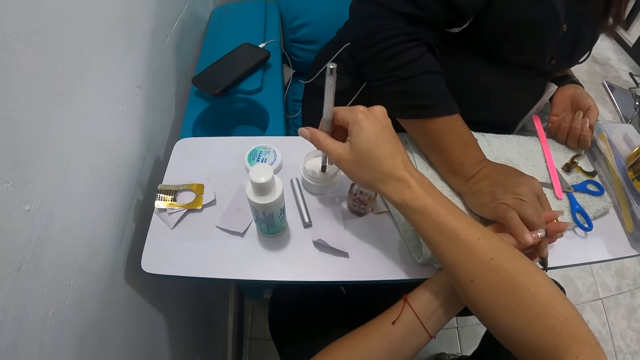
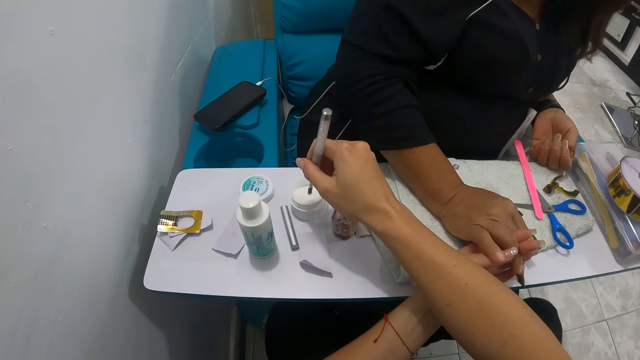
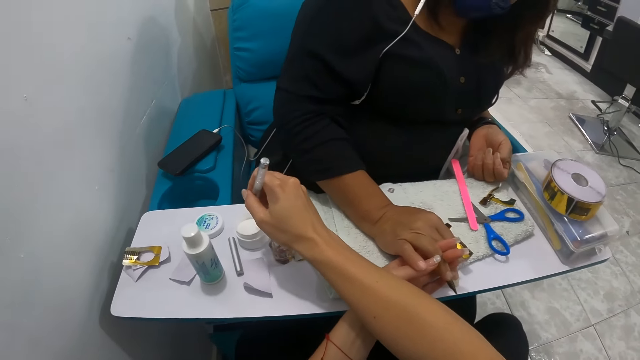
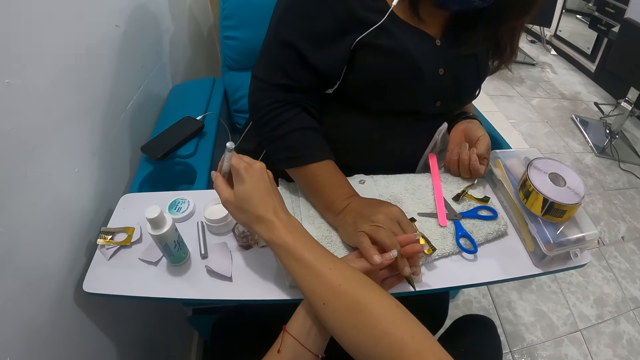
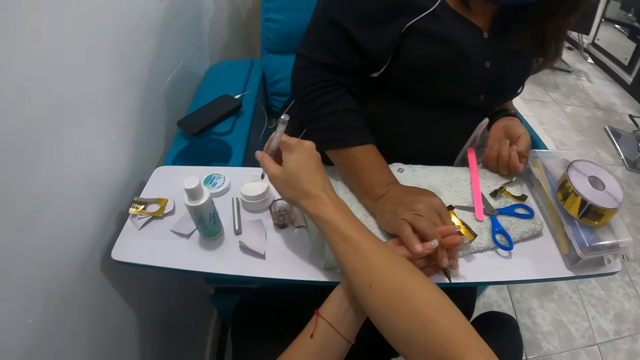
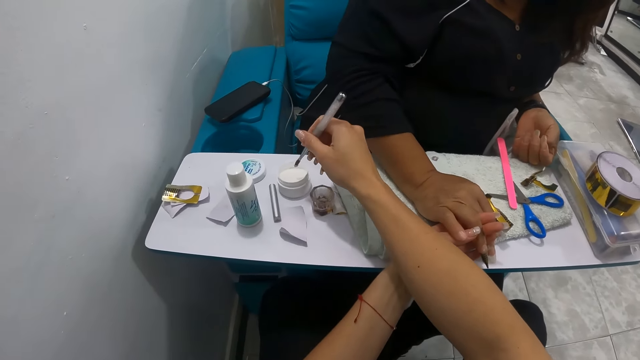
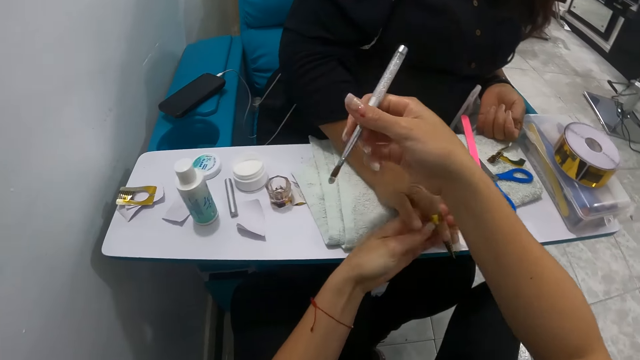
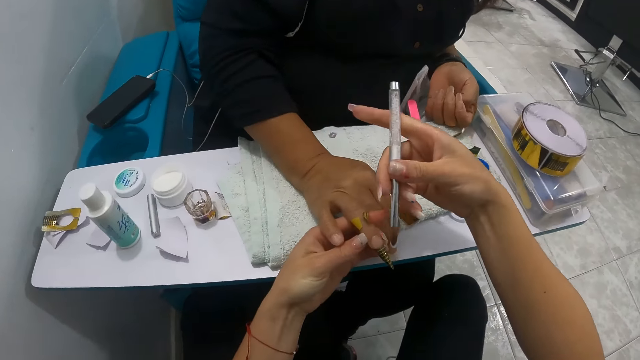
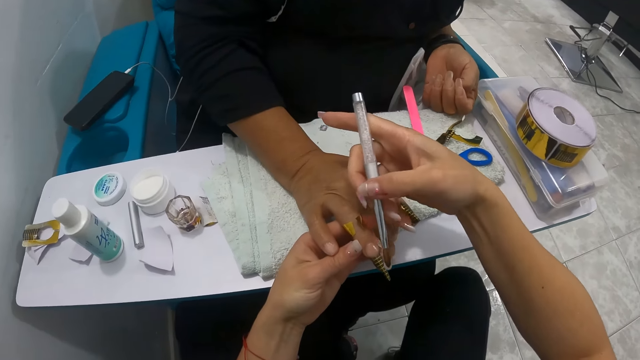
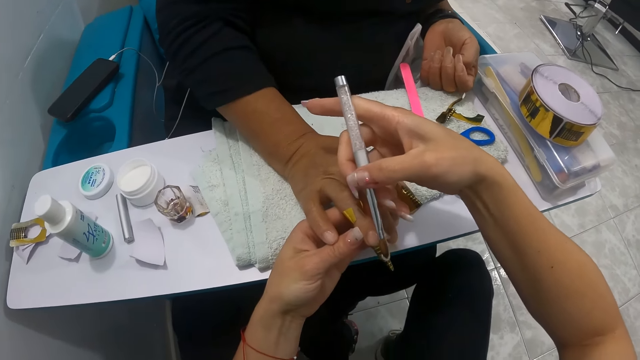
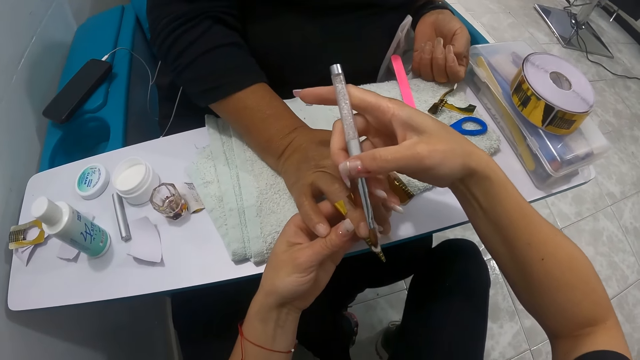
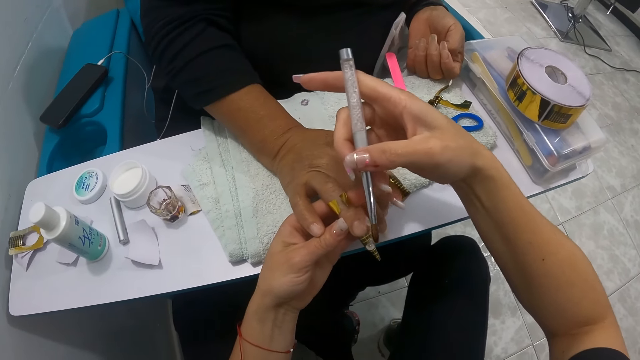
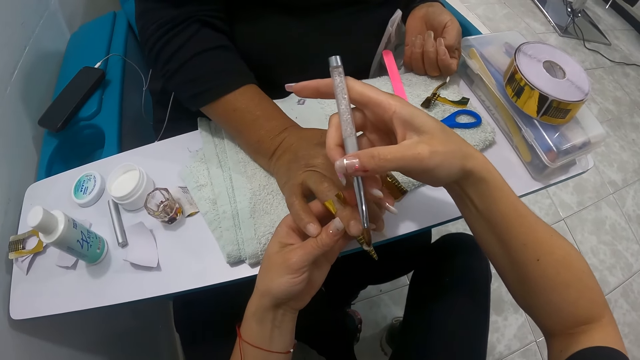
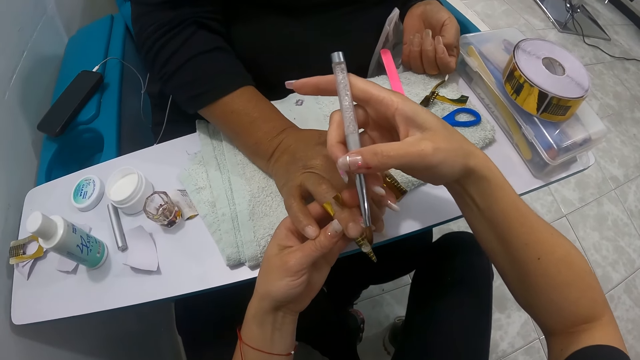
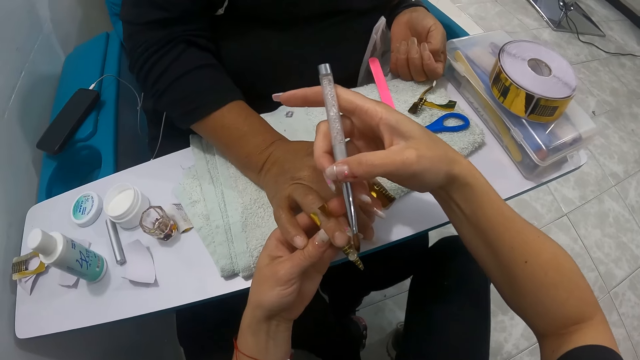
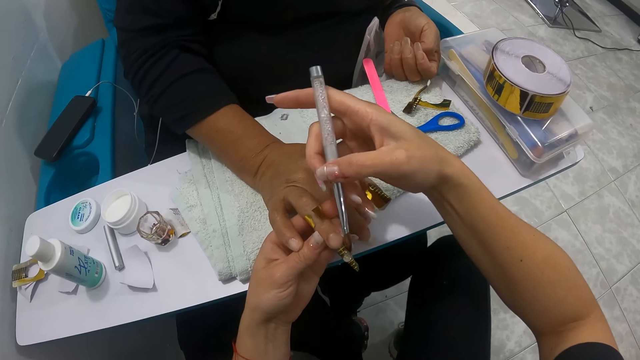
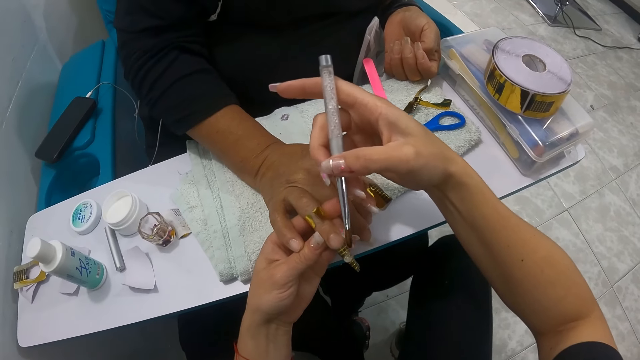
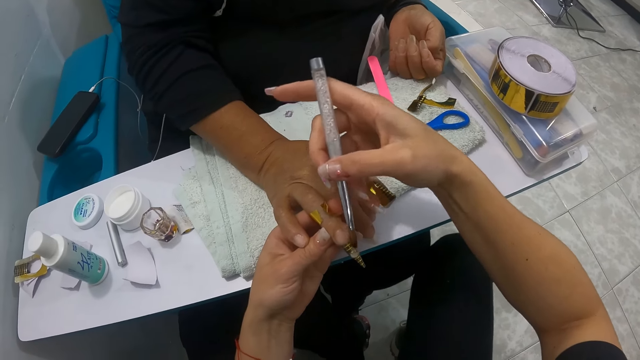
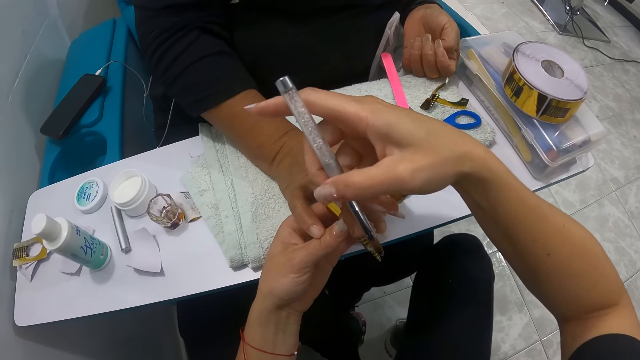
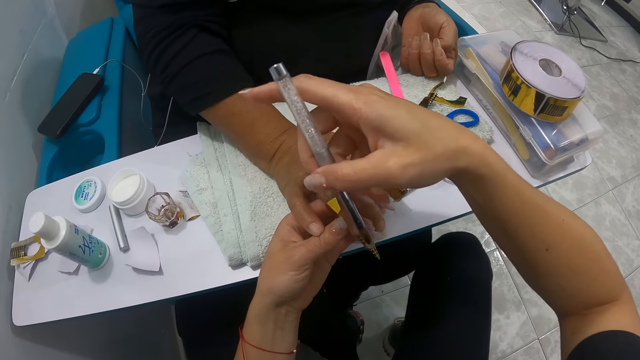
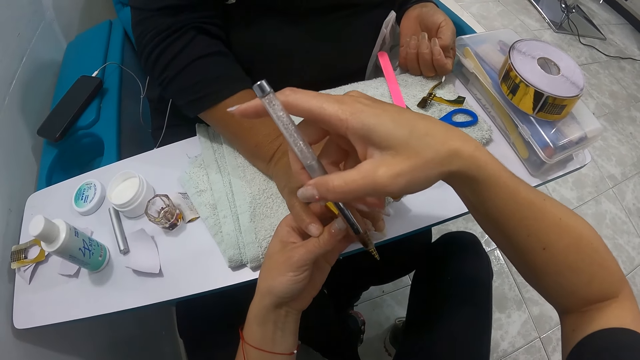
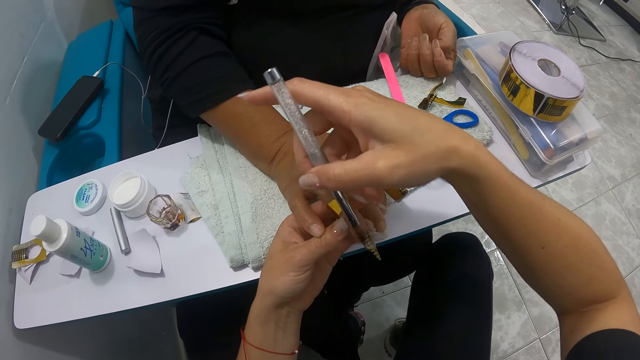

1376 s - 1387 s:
The camera wearer applies the nail cream on the woman's right fingernail with the acrylic nail brush in her right hand.

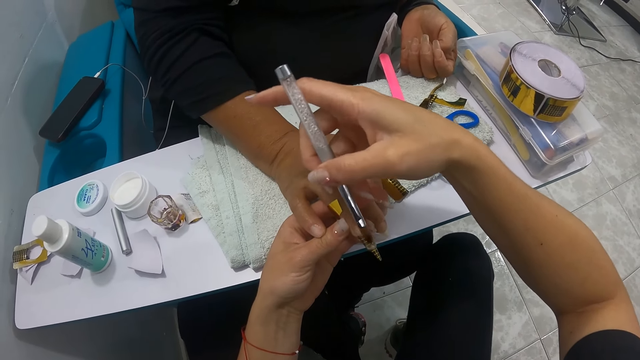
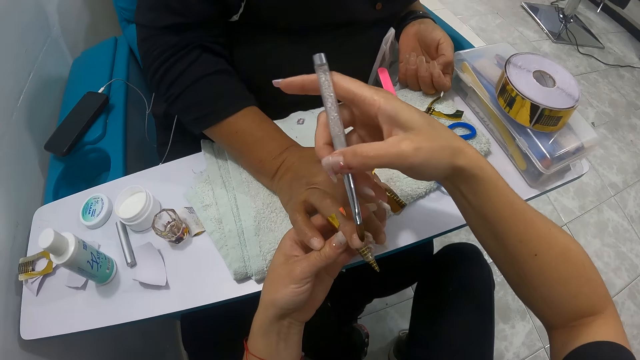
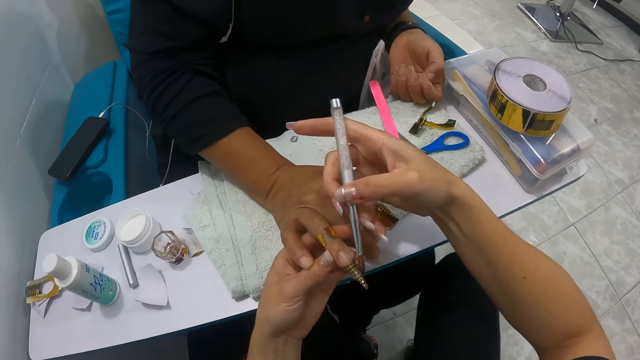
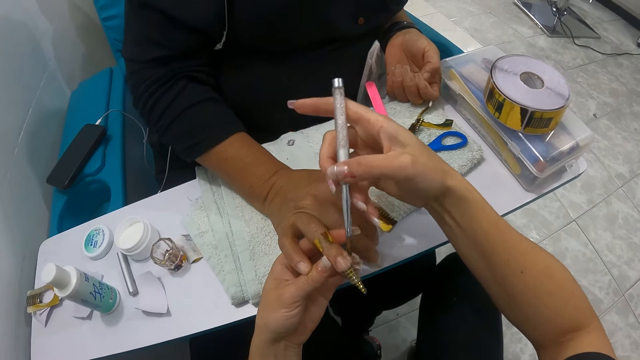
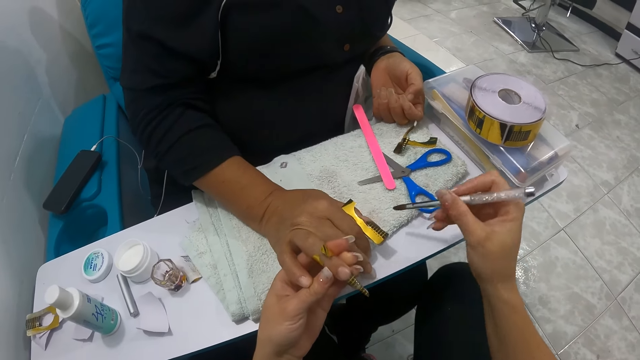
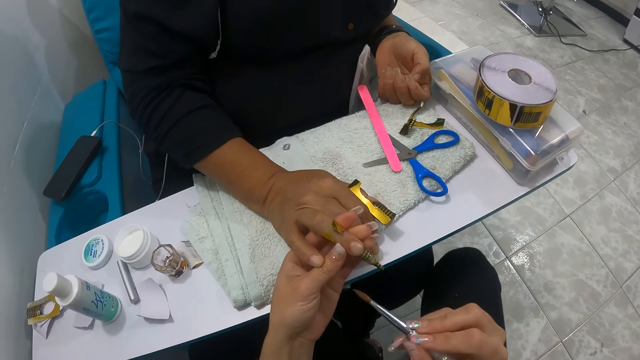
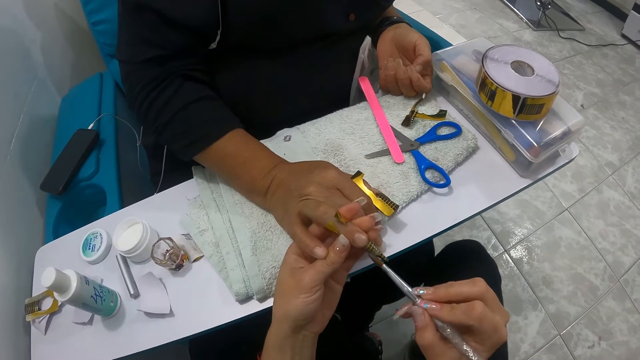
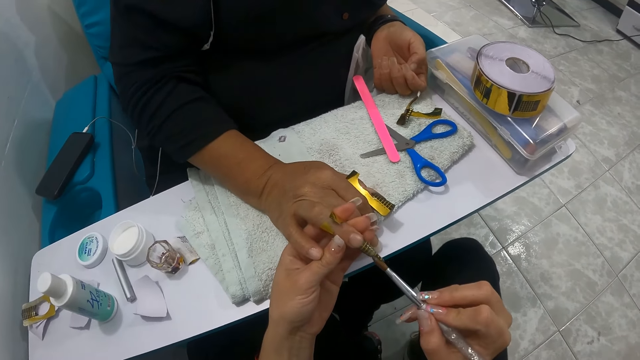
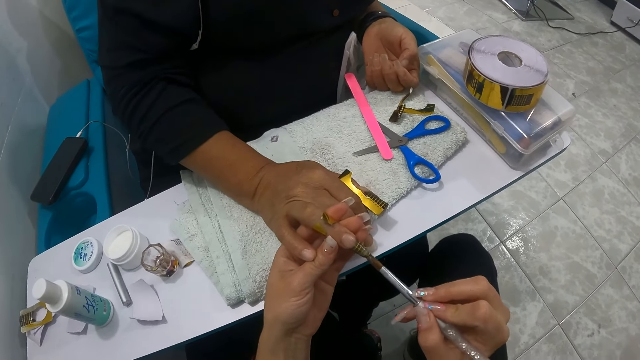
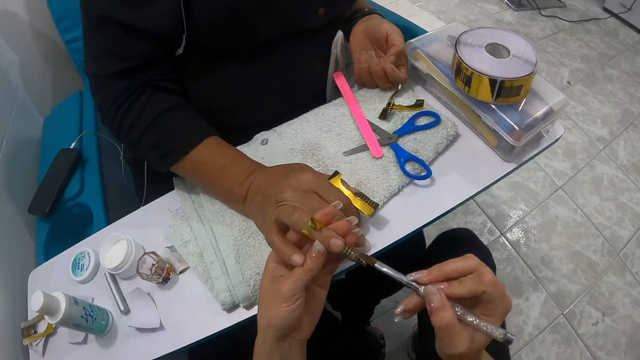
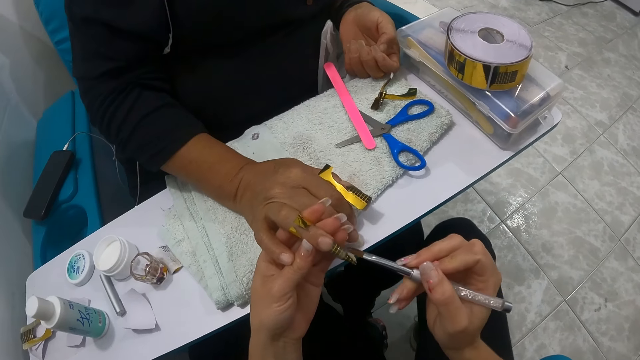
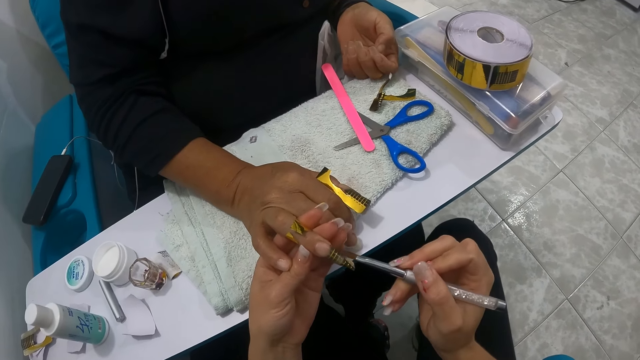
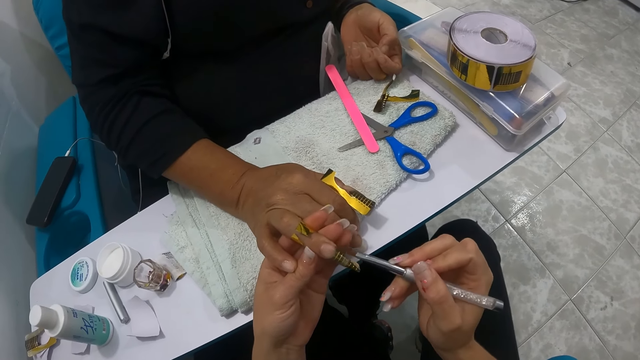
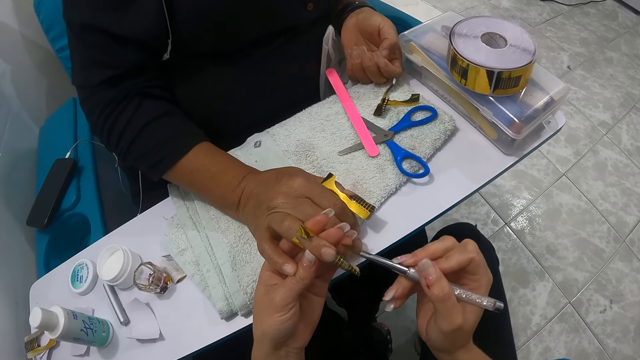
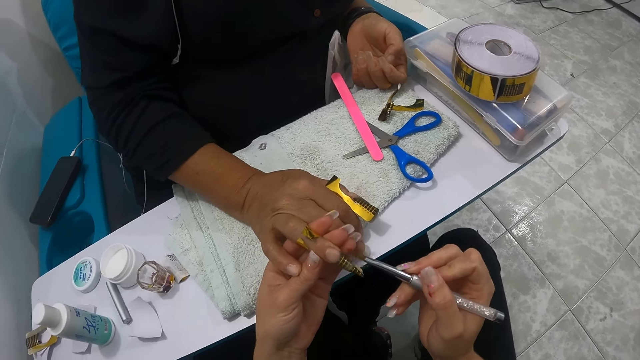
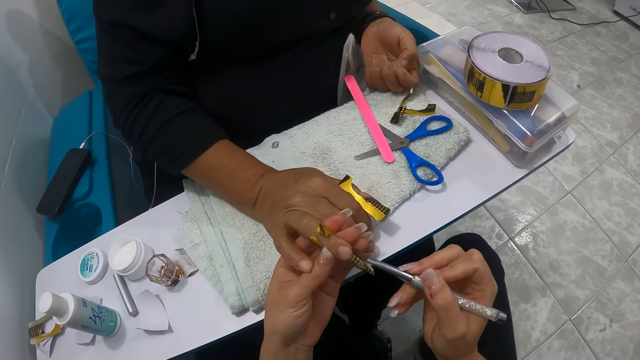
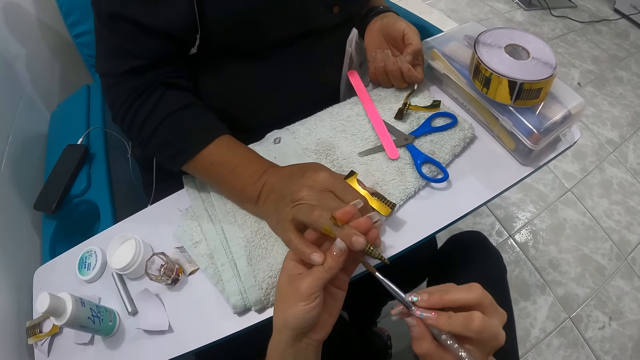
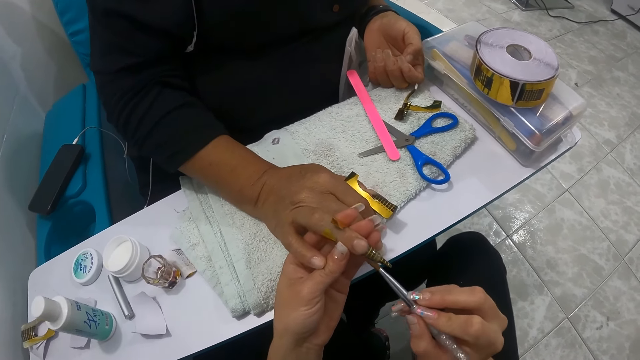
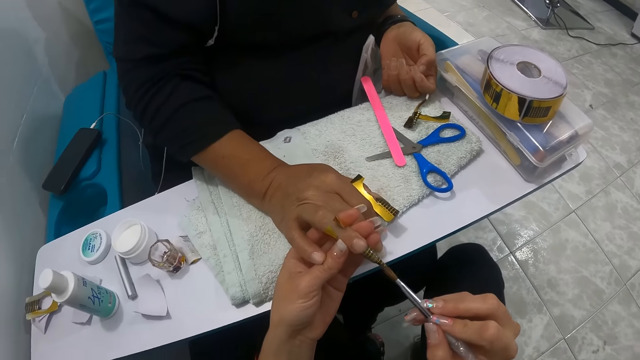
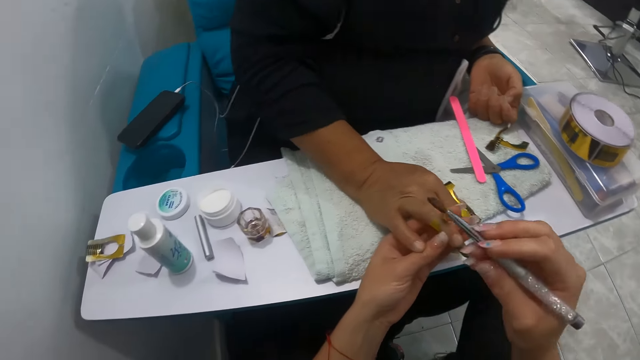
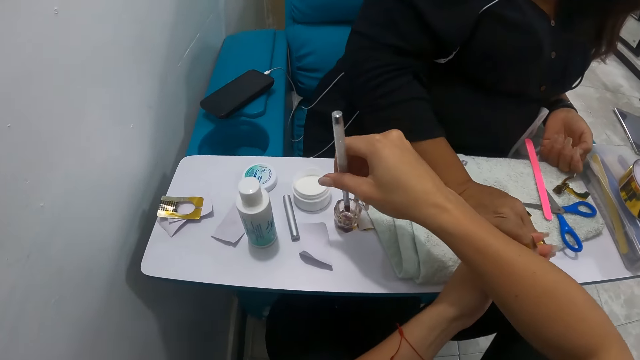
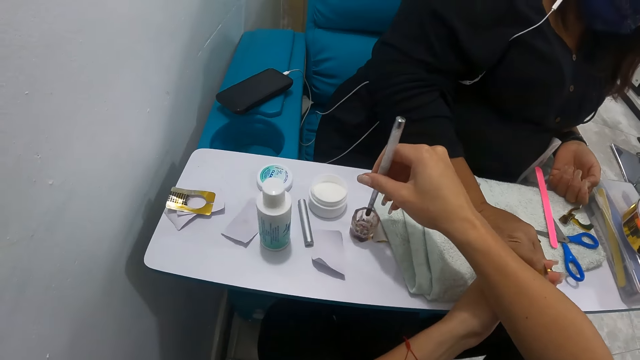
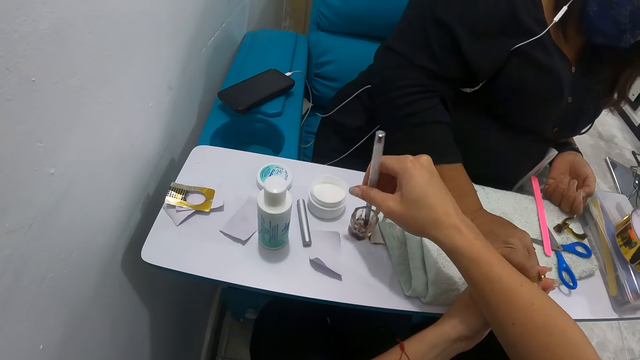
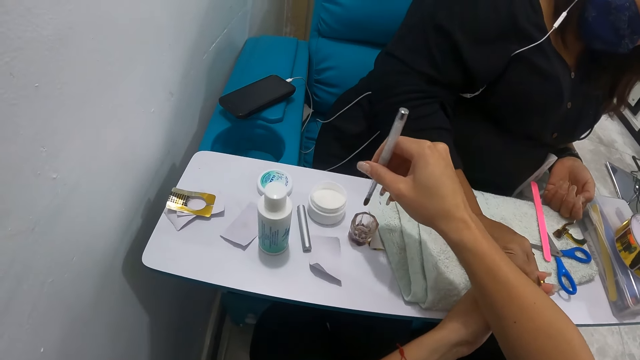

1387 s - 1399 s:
The camera wearer dabs the acrylic brush on the napkin on the pedicure chair table with her right hand. She applies the nail cream on the woman's right fingernail with the acrylic nail brush in her right hand. She deepens the acrylic brush in her right hand into the glass container of water on the pedicure chair table.
